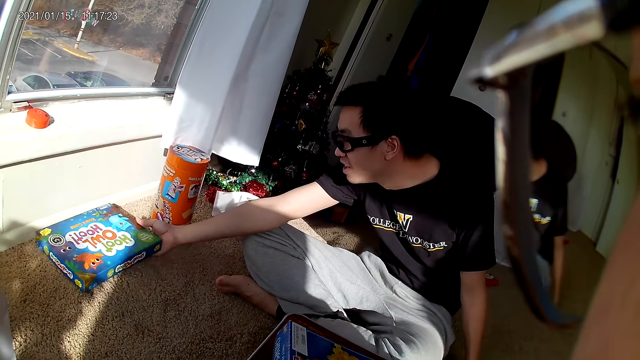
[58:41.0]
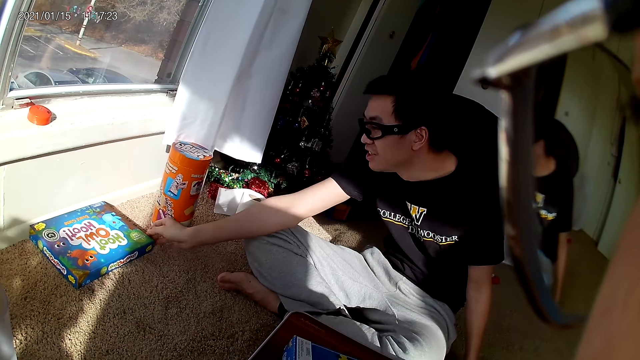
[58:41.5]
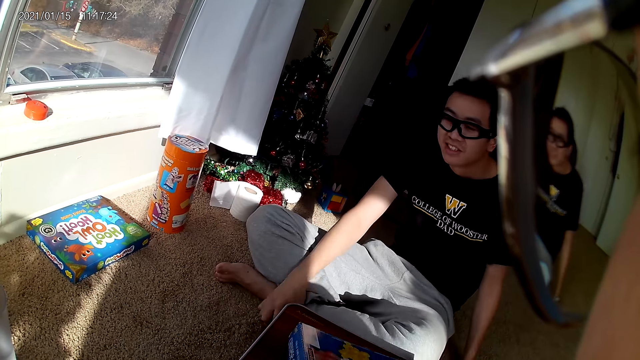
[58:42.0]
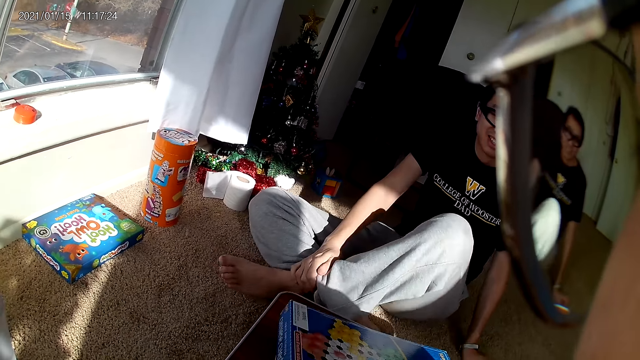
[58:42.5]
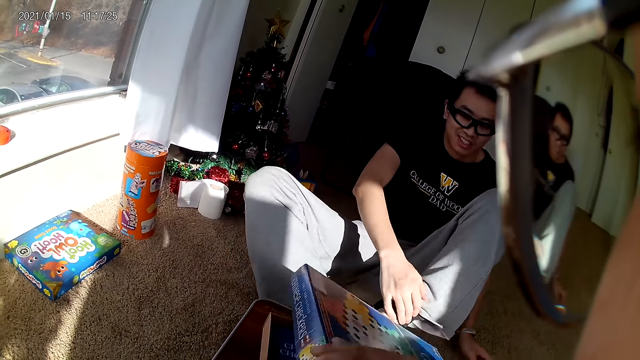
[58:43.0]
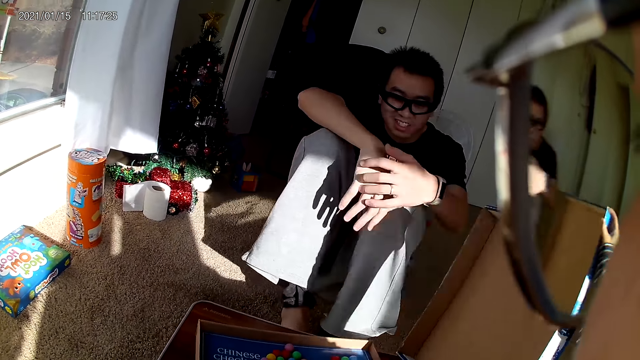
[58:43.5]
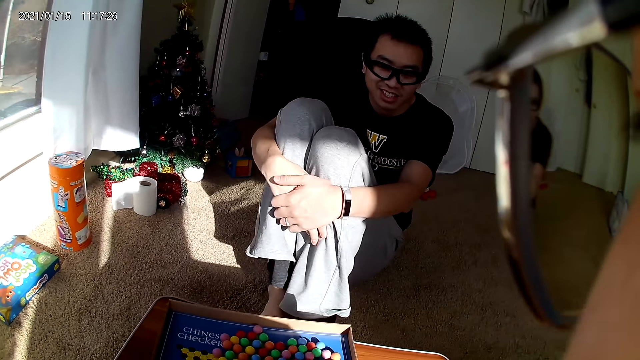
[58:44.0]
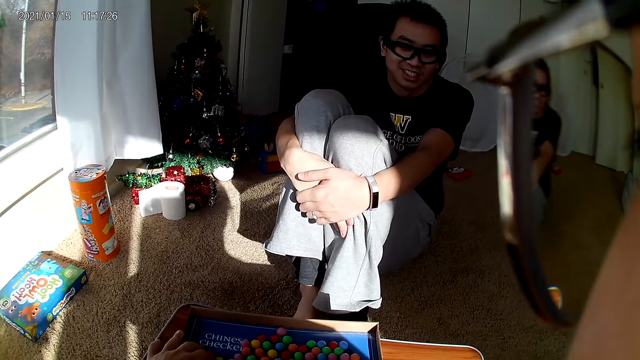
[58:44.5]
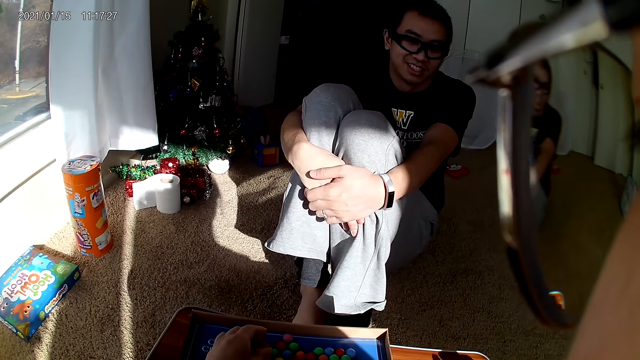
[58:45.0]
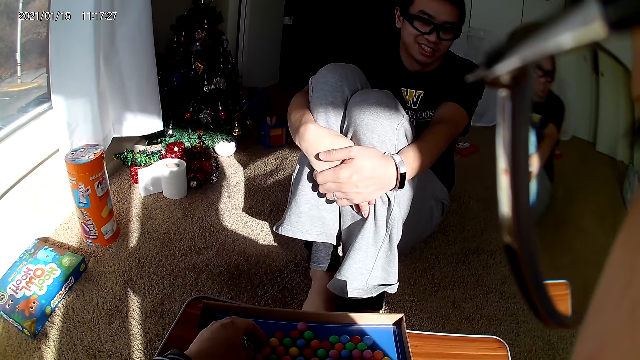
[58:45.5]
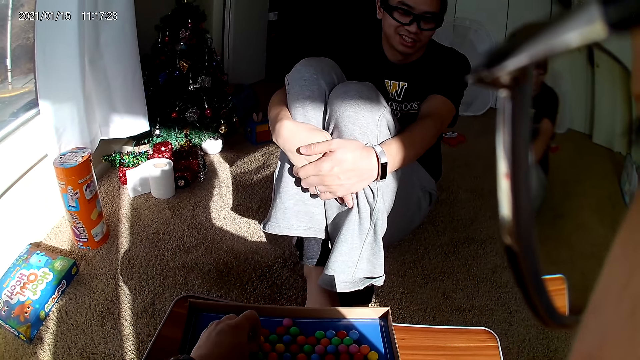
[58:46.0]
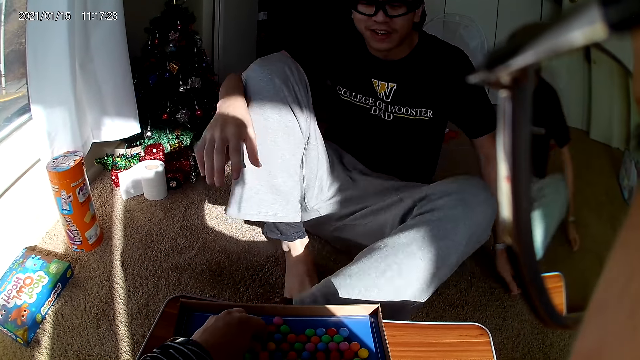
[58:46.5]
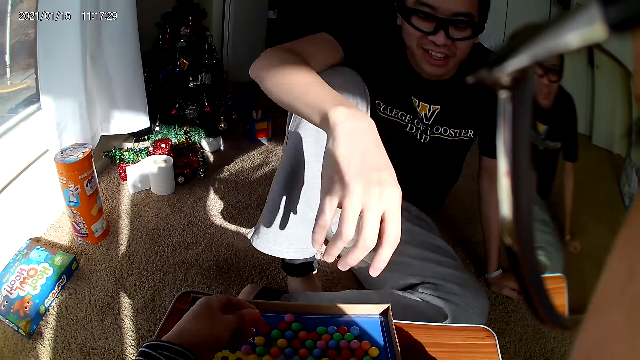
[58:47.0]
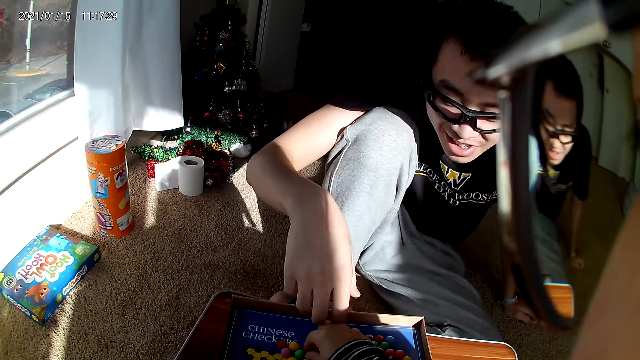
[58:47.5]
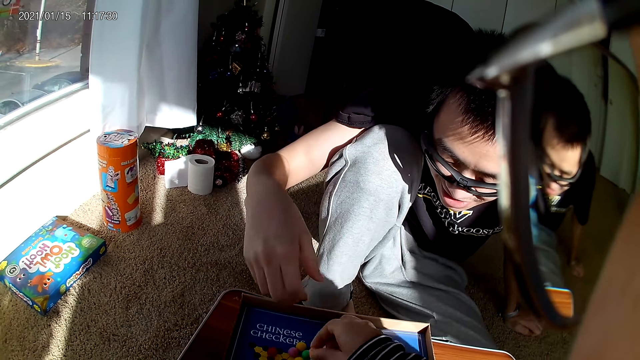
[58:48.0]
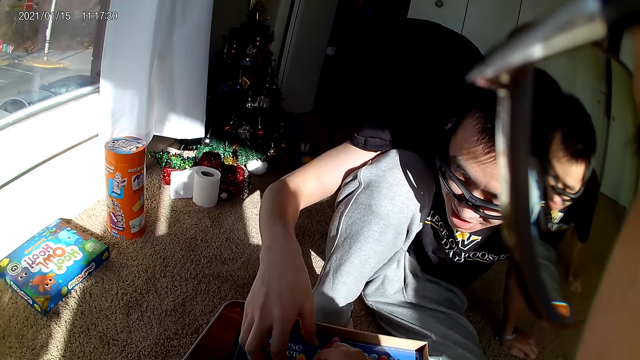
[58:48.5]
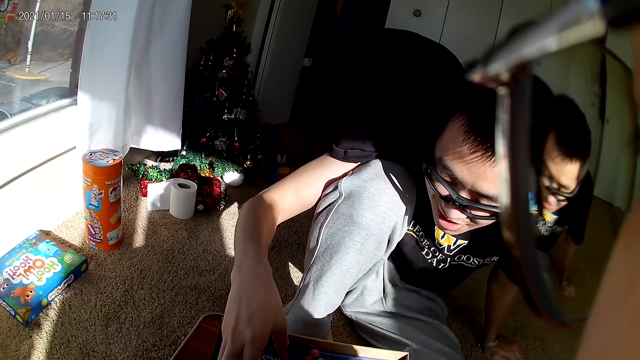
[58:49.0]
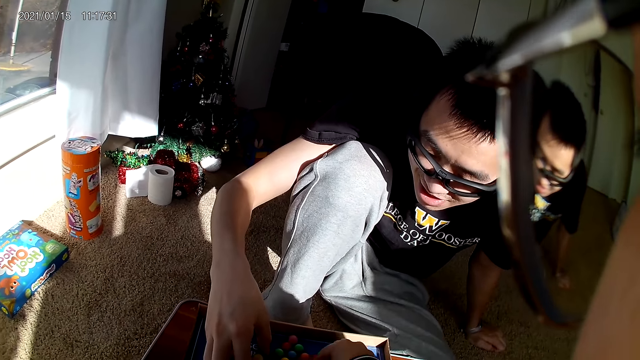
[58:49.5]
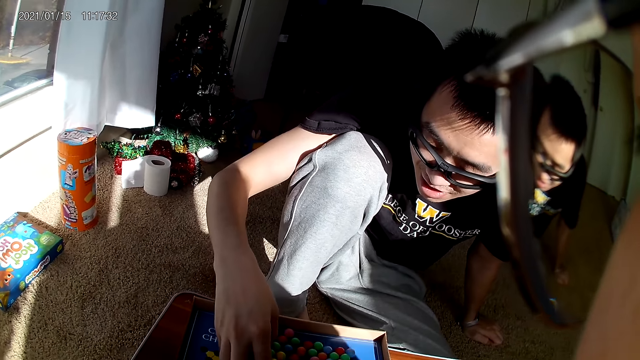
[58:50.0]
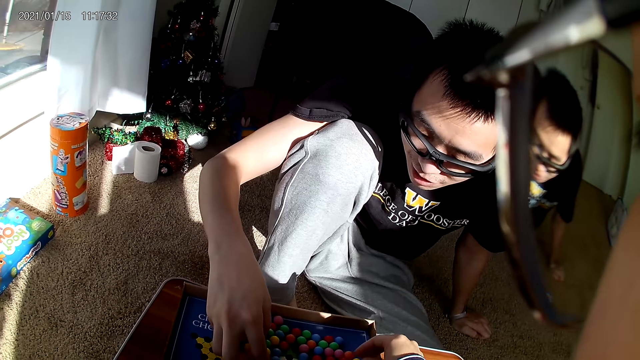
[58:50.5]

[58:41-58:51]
A man drops the carton on the floor with his right hand. The camera wearer opens a carton with her right hand. The man holds the leg. The camera wearer removes balls from the game pack with her hands. The man removes balls from the game pack with his right hand.

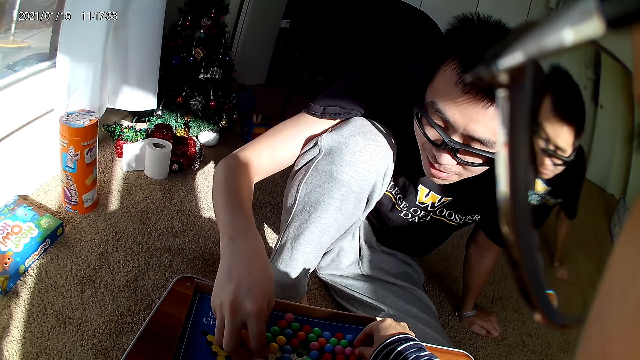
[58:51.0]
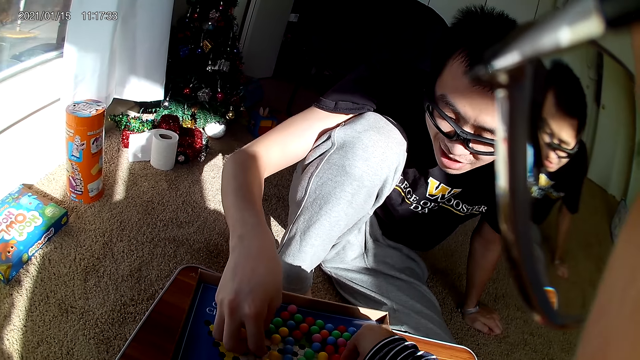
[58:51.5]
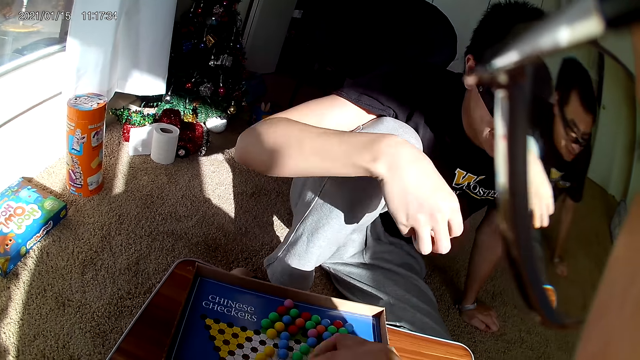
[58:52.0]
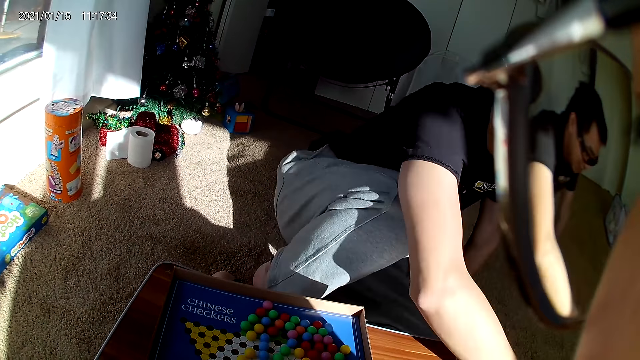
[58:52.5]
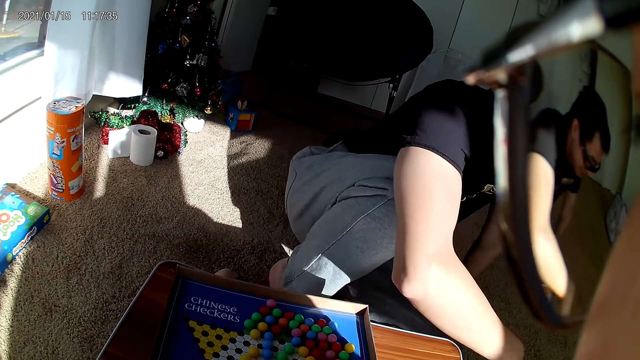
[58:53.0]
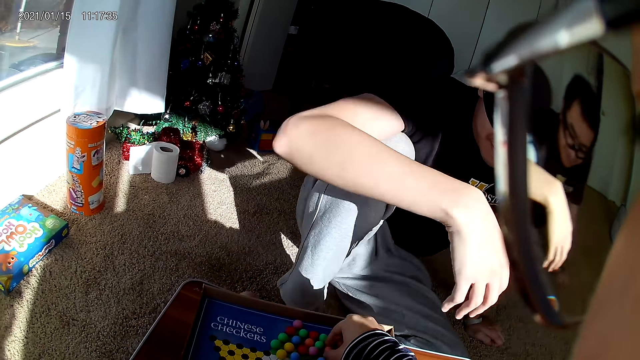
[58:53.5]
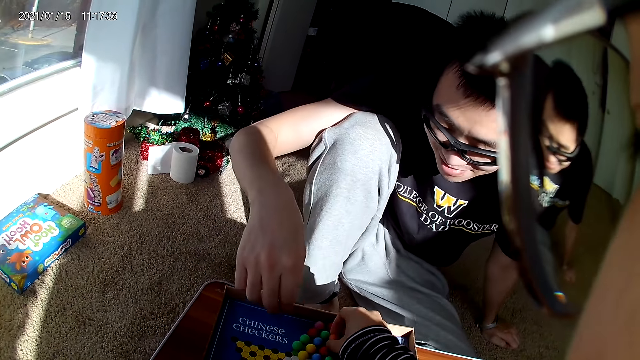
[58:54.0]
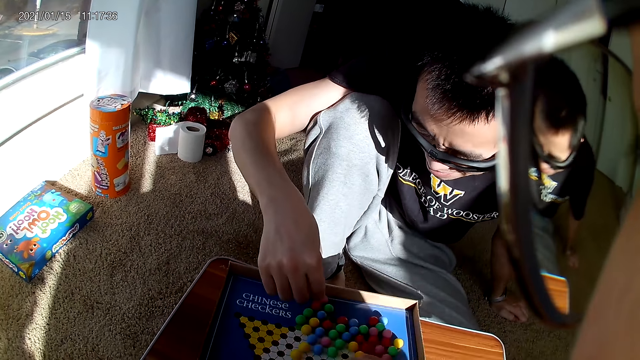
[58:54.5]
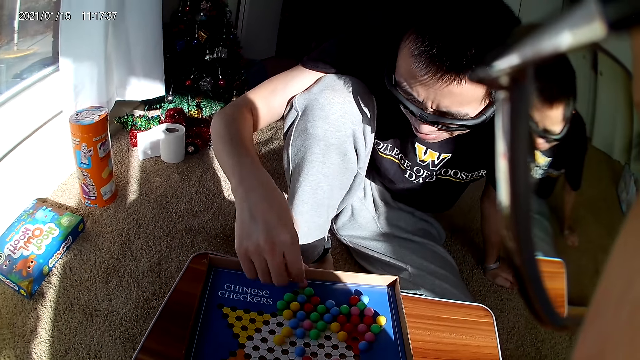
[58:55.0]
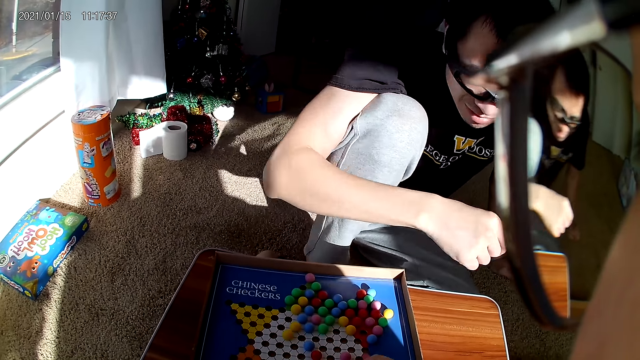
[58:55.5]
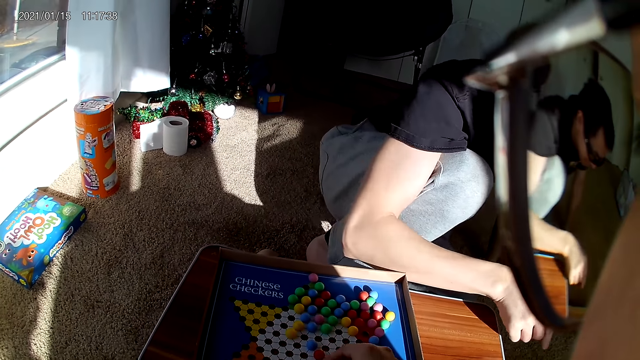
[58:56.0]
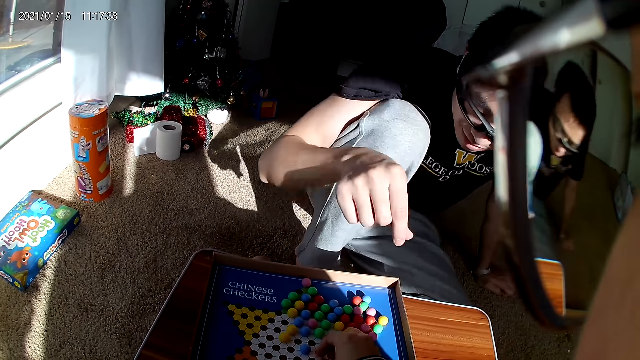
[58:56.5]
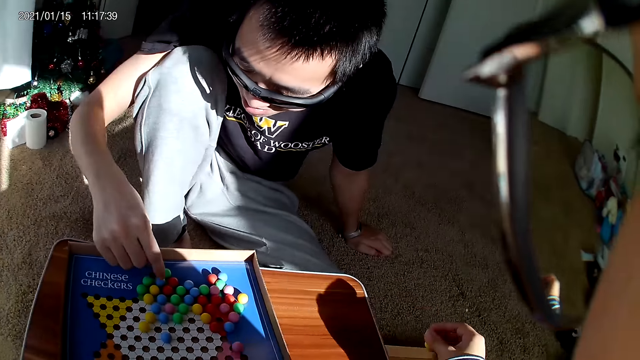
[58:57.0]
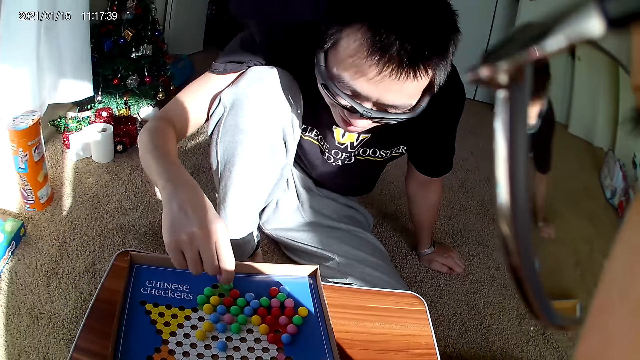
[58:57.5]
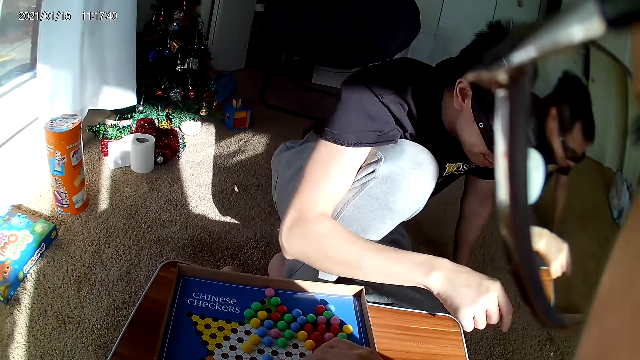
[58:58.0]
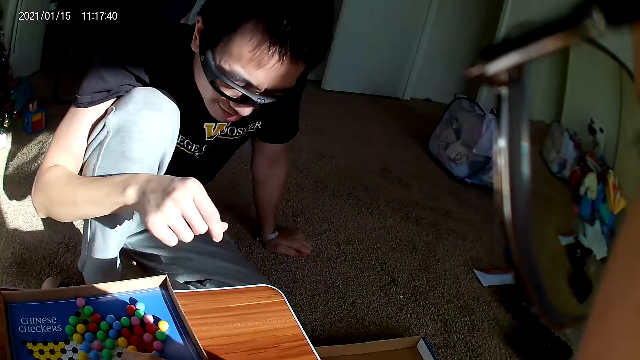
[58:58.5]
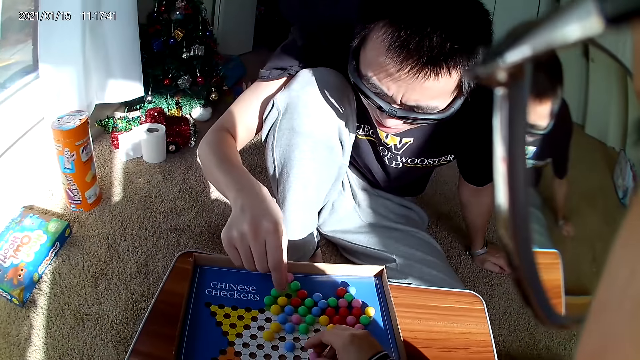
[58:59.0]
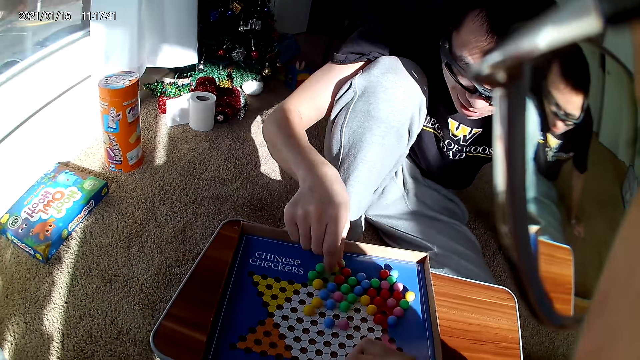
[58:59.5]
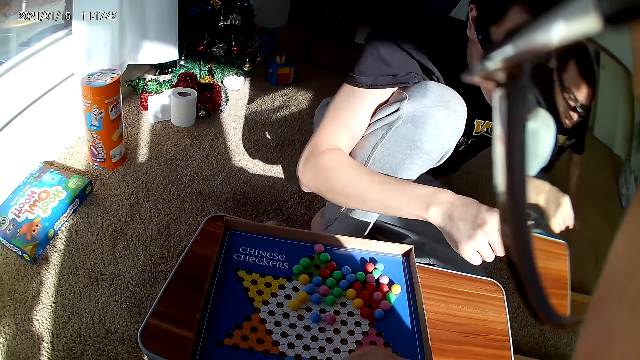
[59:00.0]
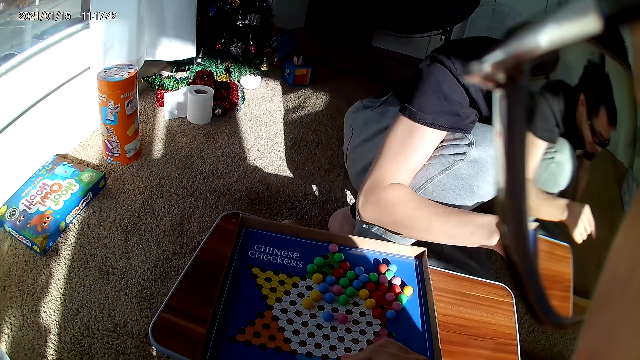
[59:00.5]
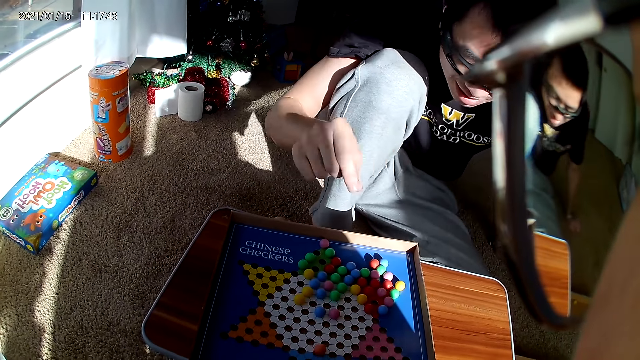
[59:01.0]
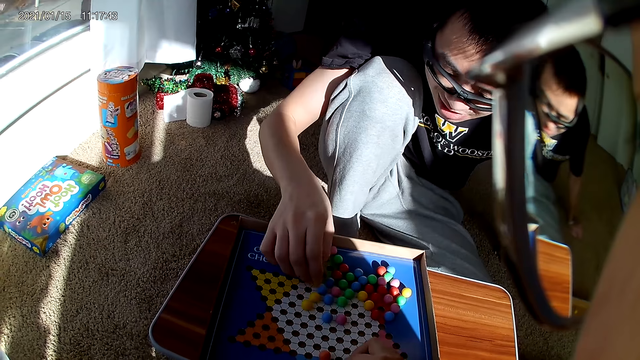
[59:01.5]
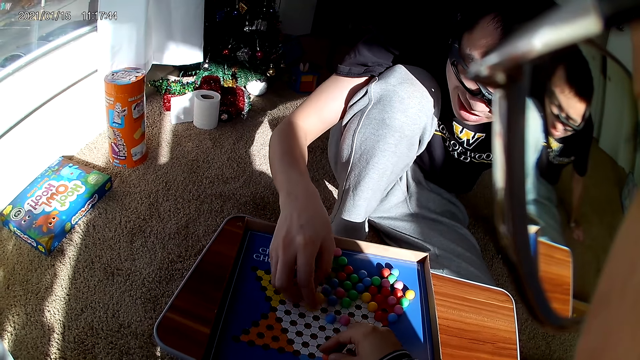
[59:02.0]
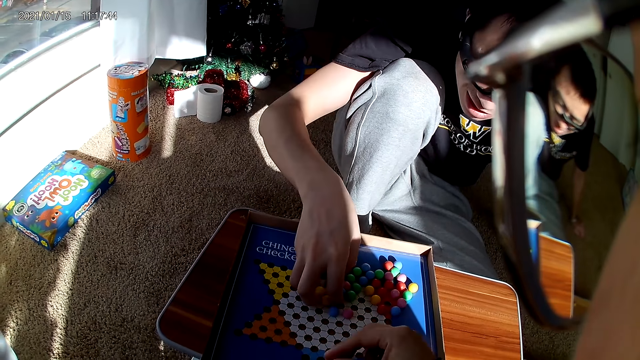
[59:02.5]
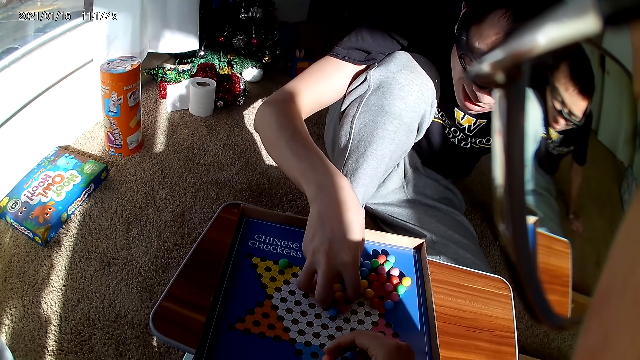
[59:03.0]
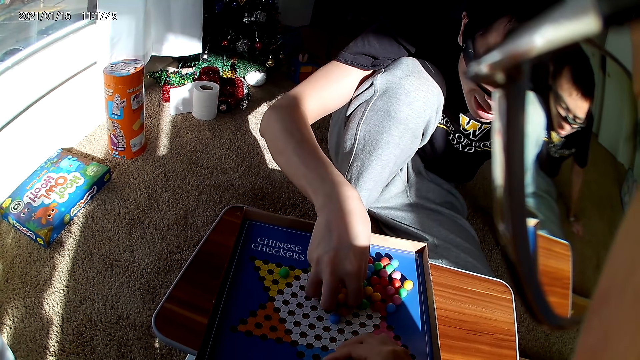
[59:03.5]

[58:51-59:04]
A man drops the balls or Chinese checkers on the carton on the floor with his right hand. The camera wearer removes balls from the game pack with her right hand. The man removes a ball from the game pack with his right hand, drops the ball on the carton on the floor with his right hand and removes a ball from the game pack with his right hand. The camera wearer drops the ball on the carton on the floor with her right hand and removes balls from the game pack with her right hand. The man drops the ball on the carton on the floor with his right hand. The man removes a ball from the game pack with his right hand and drops the ball on the carton on the floor with his right hand. The man removes balls from the game pack with his right hand. The camera wearer picks the Chinese checkers.
